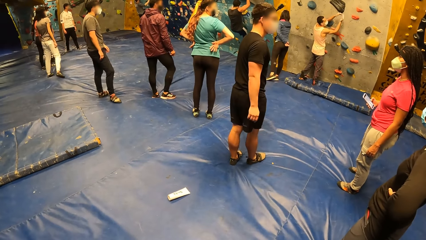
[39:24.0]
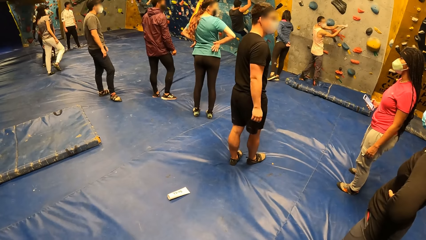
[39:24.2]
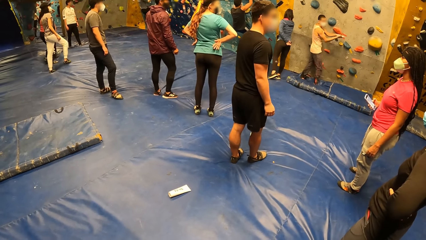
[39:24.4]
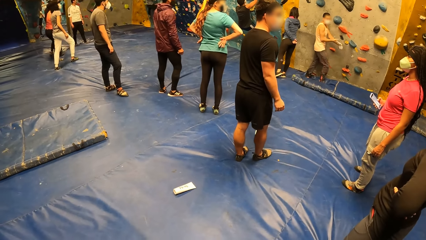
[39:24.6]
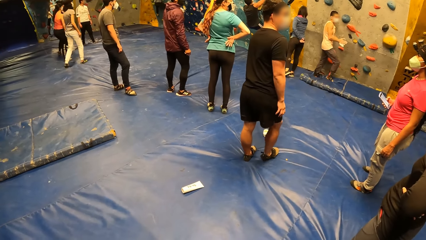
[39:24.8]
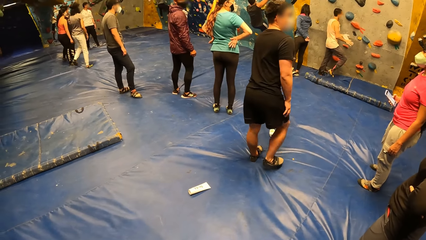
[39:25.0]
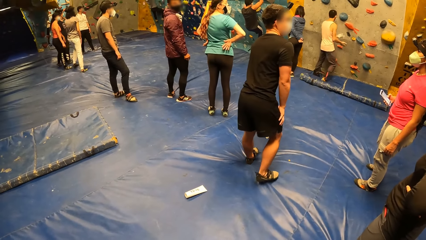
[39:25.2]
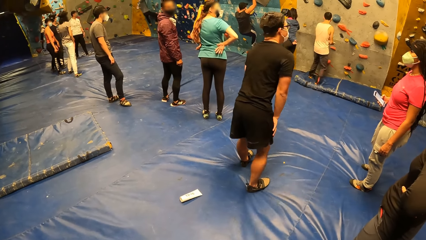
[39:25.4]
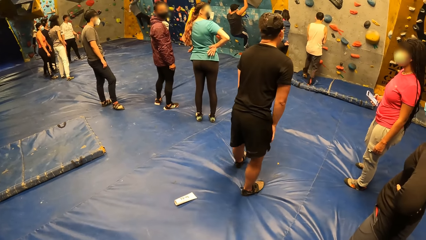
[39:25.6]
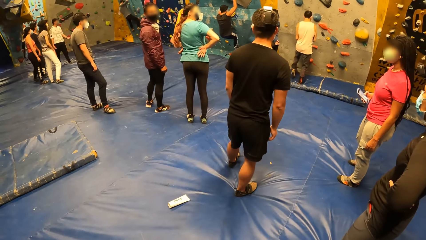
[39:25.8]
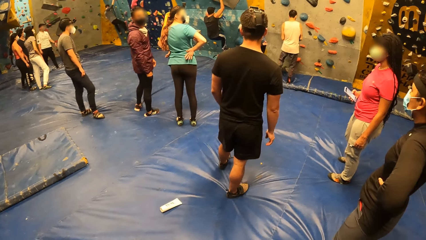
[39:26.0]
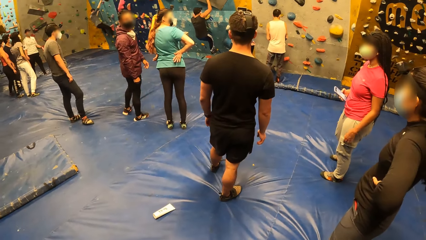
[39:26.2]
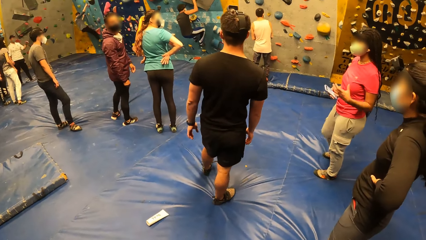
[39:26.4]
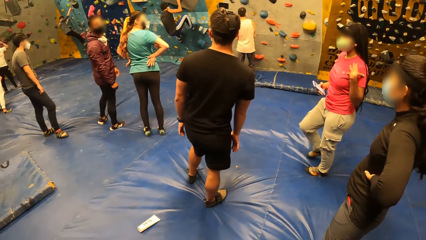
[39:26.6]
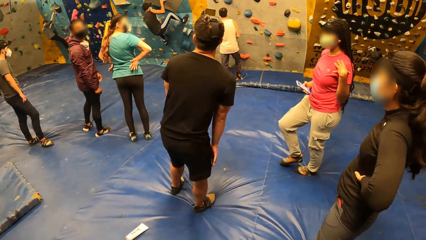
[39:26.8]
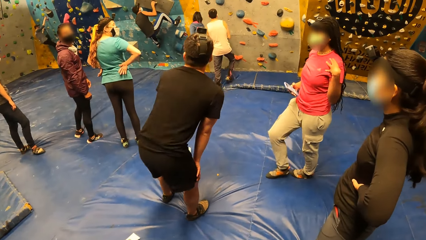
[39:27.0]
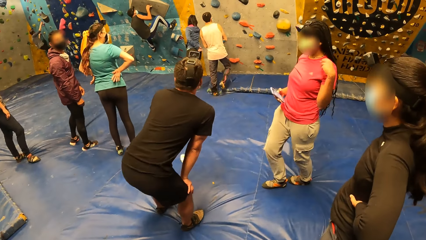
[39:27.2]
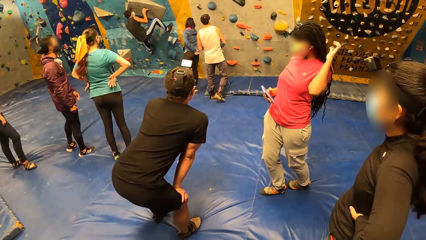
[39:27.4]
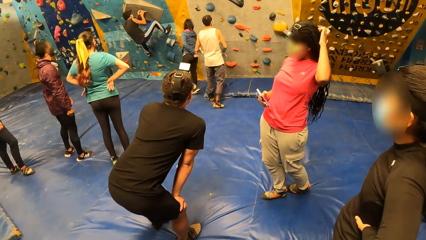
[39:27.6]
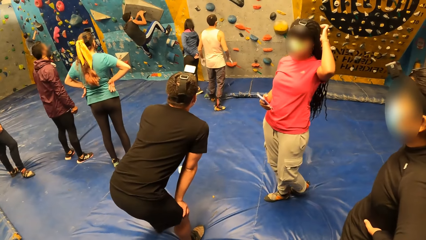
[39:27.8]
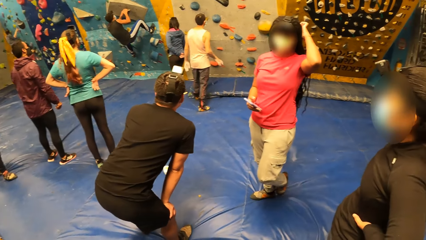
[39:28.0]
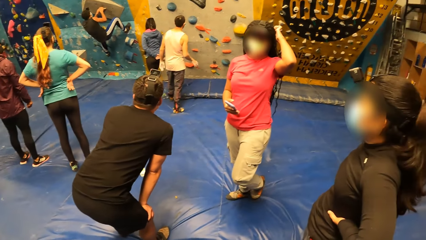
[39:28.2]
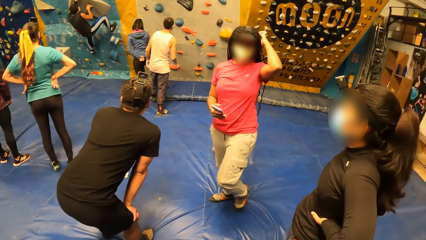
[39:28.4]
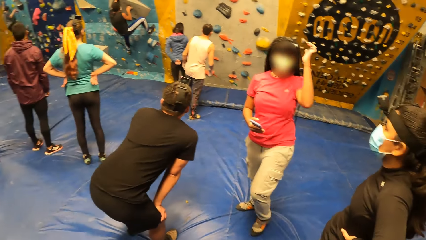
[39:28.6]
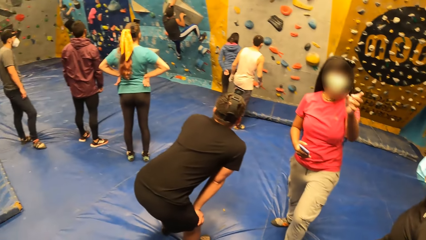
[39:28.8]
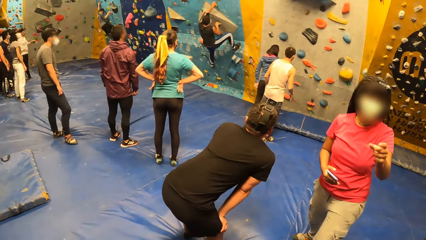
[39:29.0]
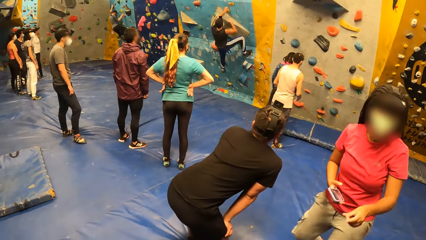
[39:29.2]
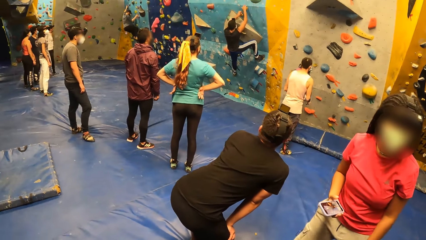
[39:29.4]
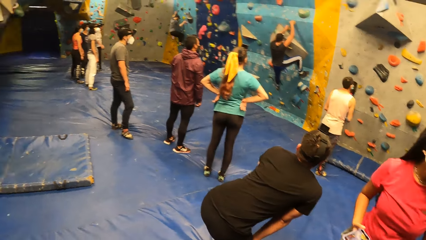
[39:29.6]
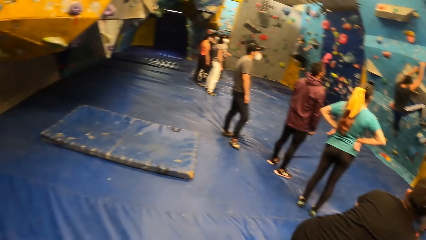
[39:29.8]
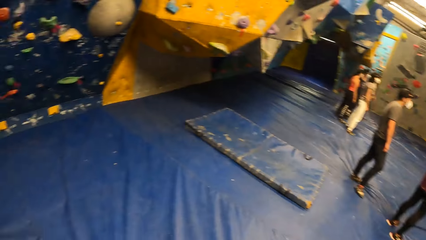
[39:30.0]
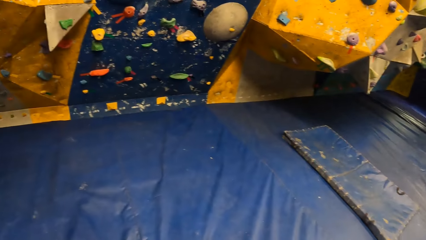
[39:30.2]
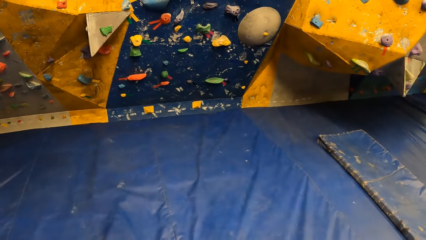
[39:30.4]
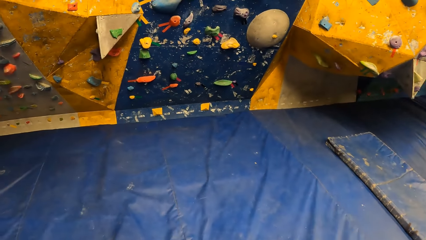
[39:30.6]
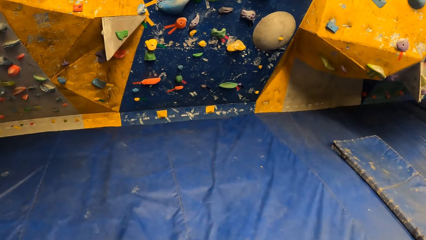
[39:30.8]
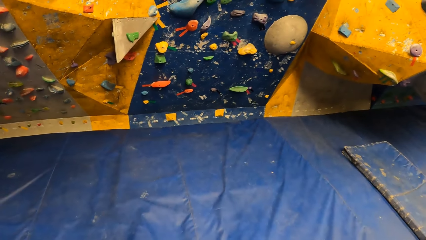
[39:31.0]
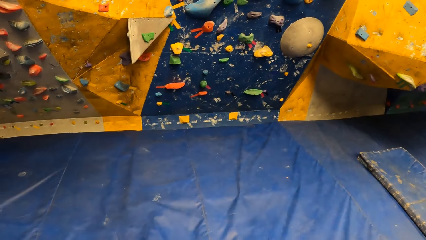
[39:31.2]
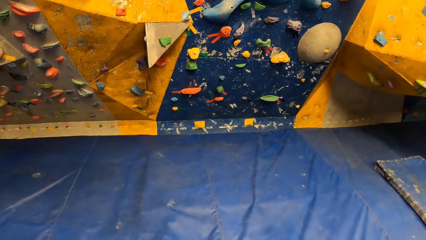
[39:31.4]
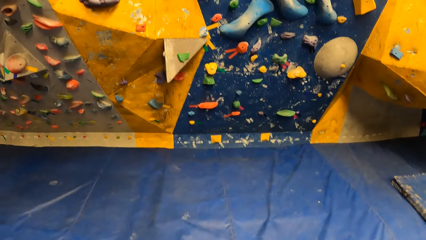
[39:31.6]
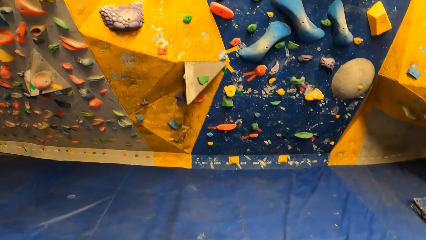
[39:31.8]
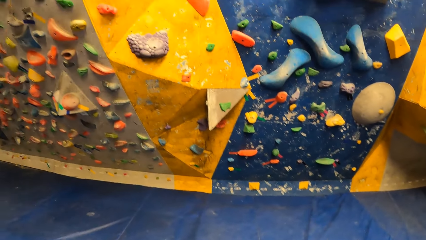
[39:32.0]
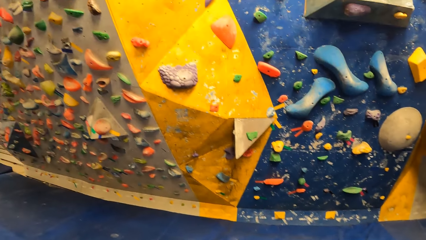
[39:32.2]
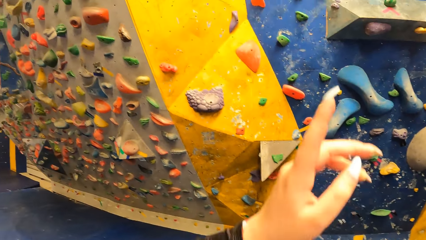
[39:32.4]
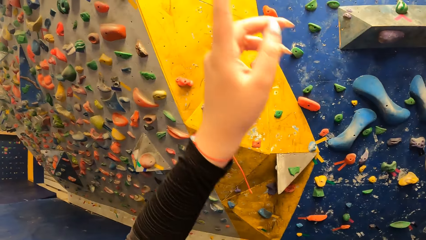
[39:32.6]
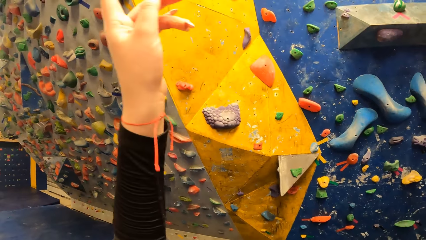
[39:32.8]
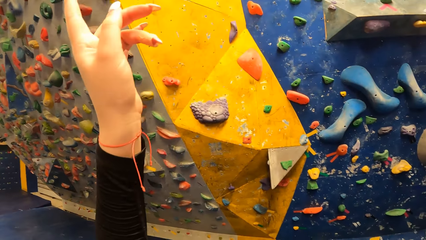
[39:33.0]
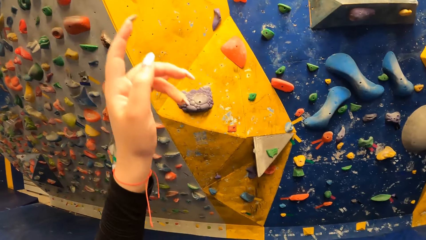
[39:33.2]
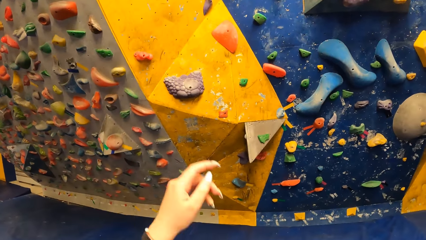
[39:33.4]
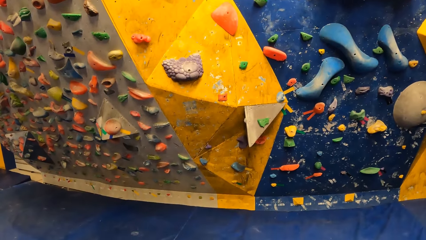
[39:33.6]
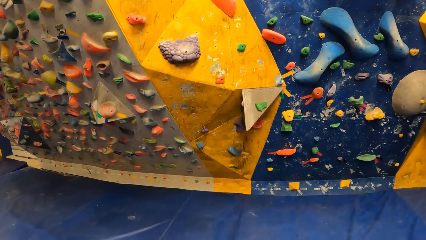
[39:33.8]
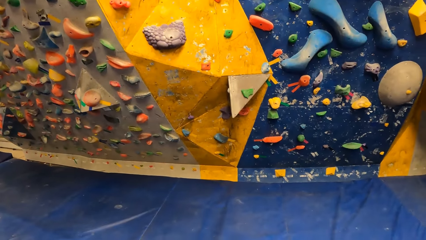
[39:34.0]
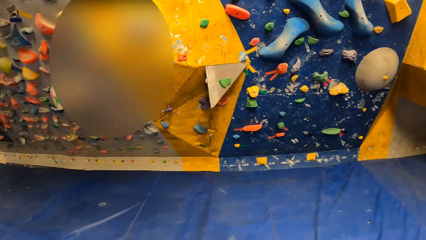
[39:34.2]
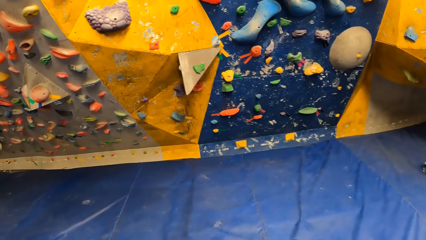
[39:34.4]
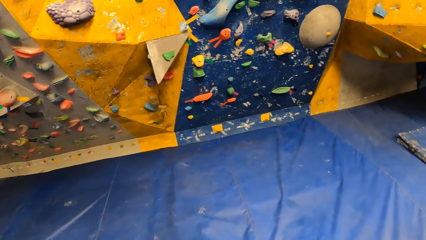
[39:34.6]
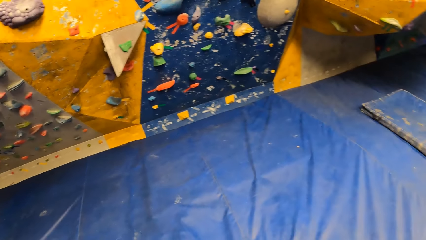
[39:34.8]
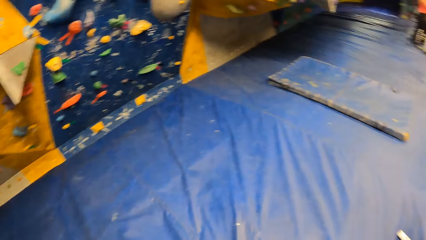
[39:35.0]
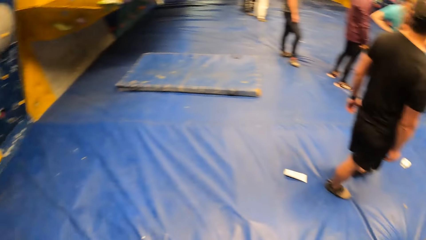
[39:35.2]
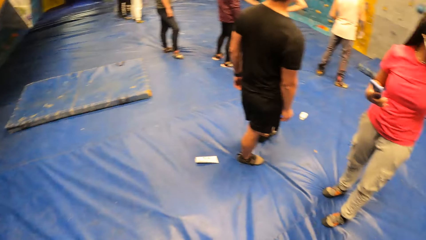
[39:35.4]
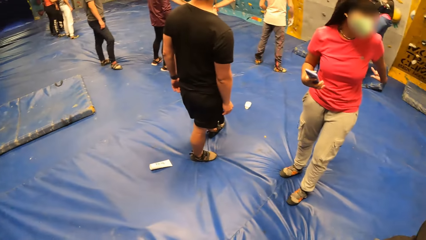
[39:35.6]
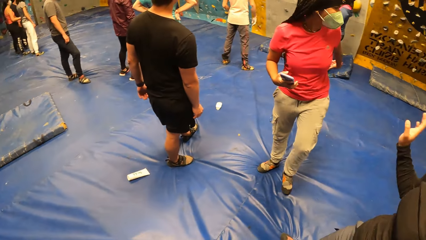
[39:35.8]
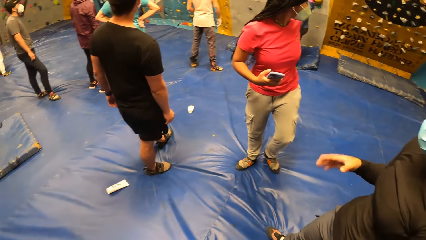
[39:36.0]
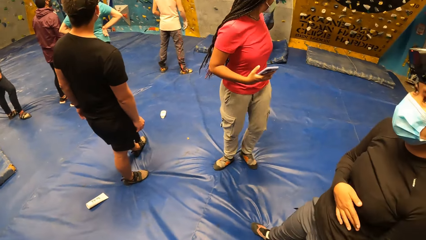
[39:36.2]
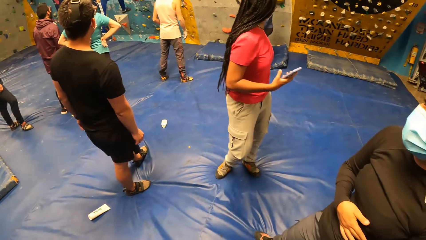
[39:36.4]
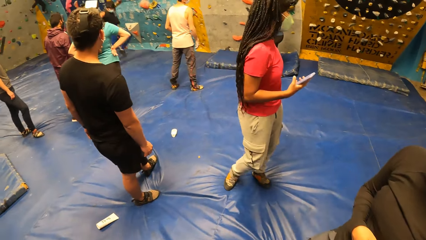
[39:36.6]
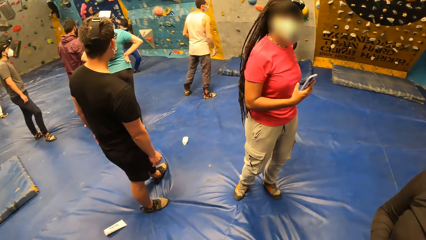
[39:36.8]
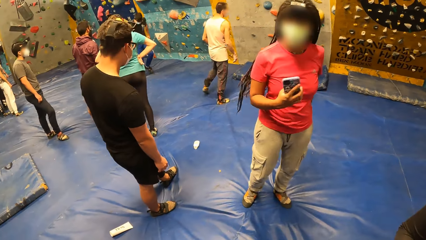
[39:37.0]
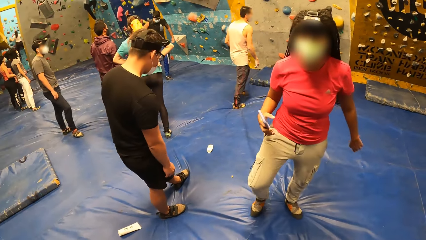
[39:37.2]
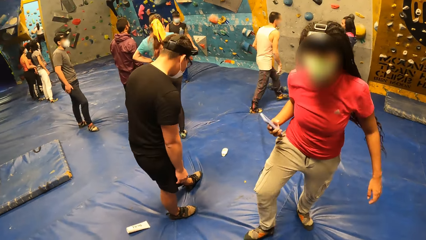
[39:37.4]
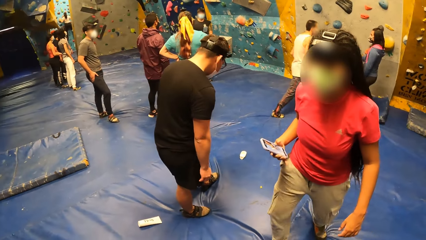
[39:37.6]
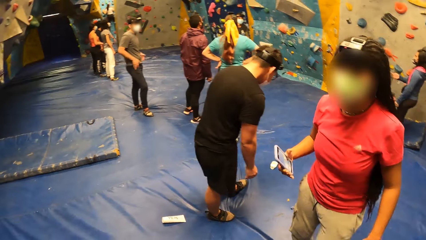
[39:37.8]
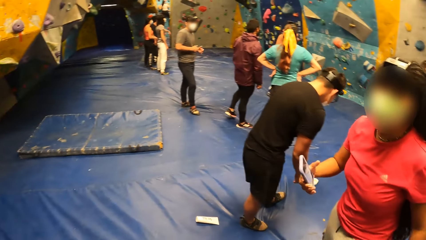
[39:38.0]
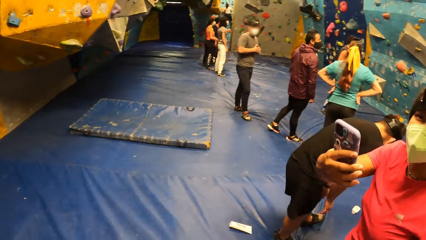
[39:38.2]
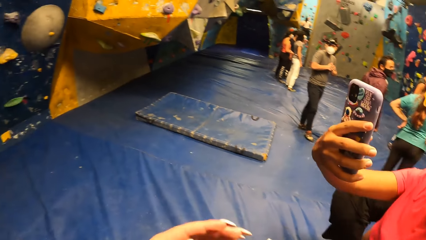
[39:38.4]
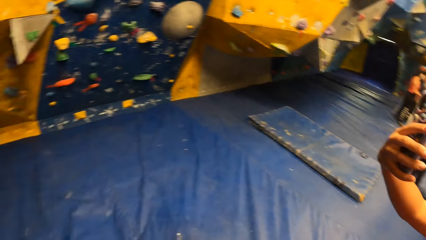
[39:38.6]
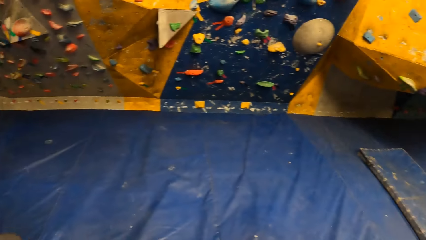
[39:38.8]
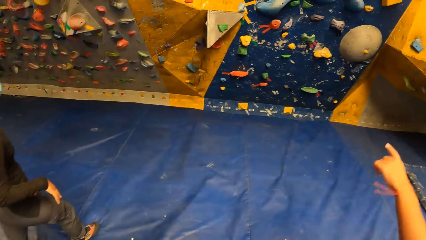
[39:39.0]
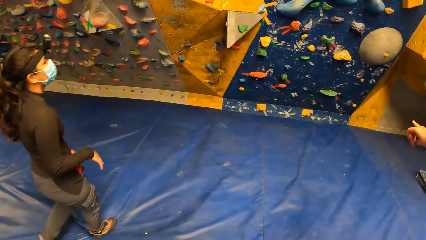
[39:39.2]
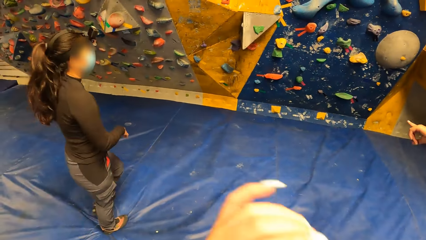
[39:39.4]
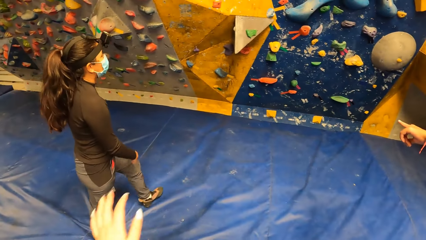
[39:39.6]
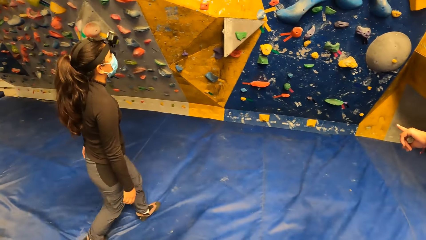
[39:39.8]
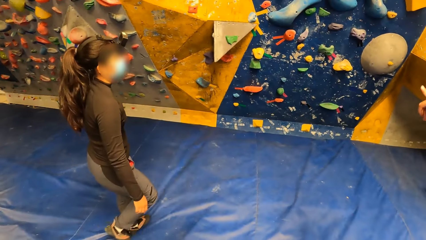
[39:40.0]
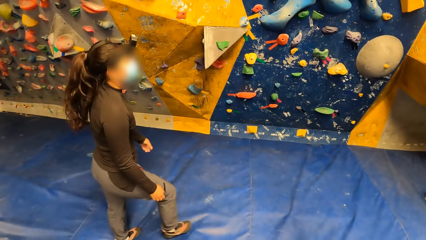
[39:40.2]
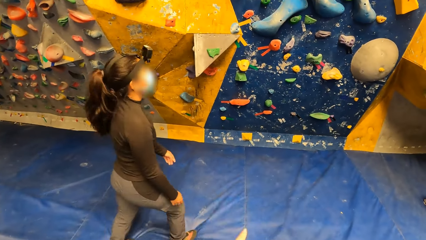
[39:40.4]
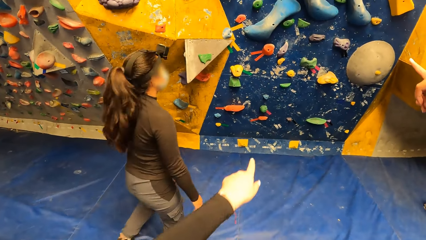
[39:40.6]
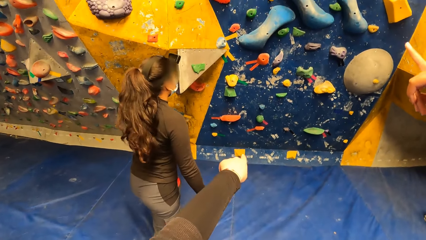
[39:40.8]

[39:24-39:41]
A woman moves around. The camera wearer interacts with the woman and another woman. They stare around. The first woman holds a phone. Another woman walks around.
